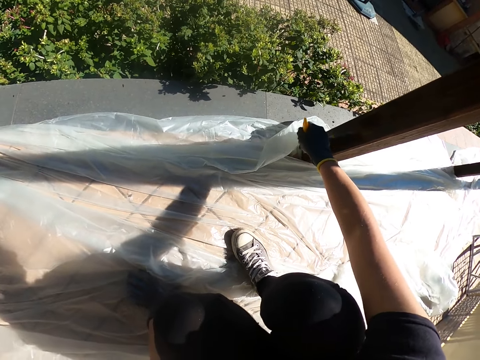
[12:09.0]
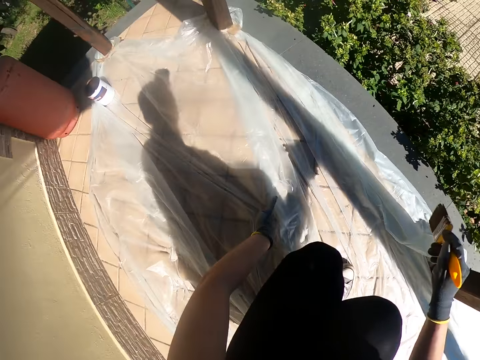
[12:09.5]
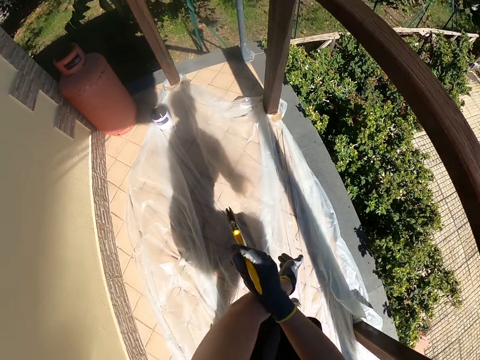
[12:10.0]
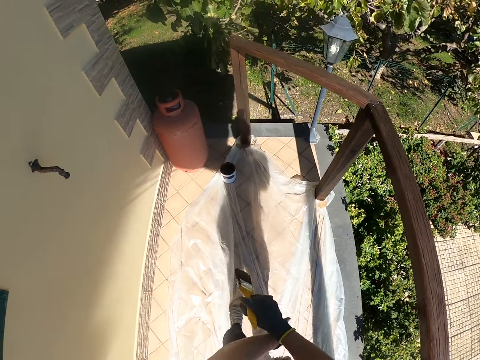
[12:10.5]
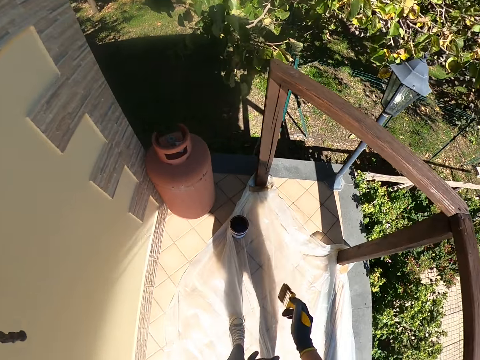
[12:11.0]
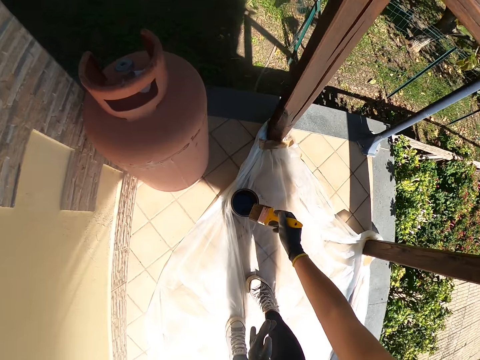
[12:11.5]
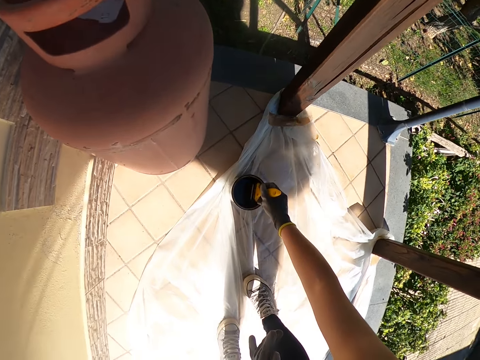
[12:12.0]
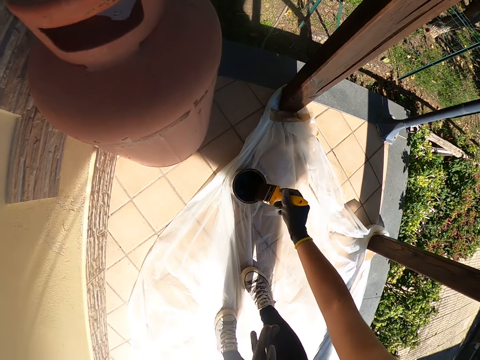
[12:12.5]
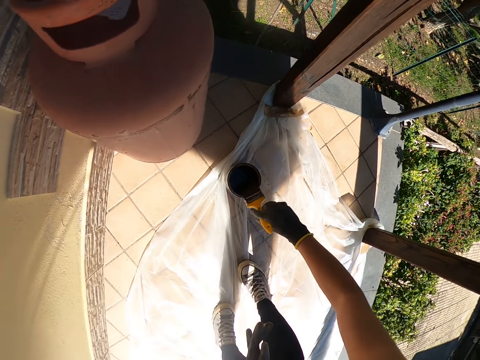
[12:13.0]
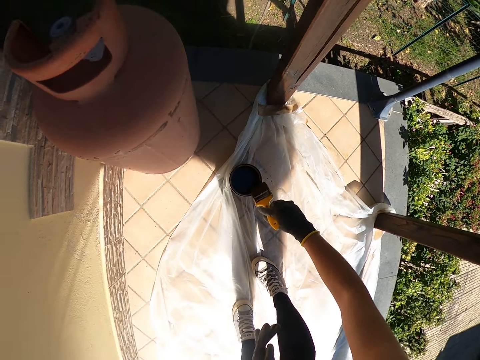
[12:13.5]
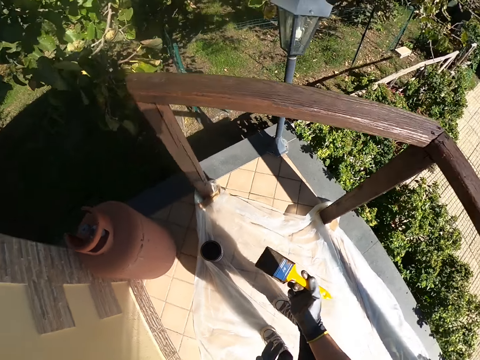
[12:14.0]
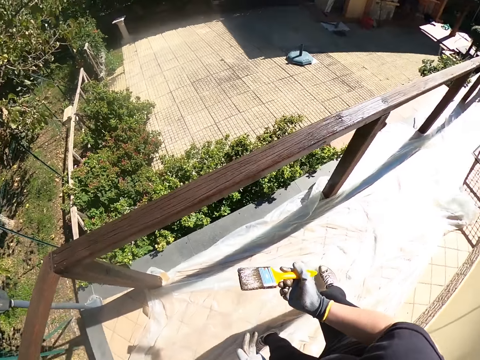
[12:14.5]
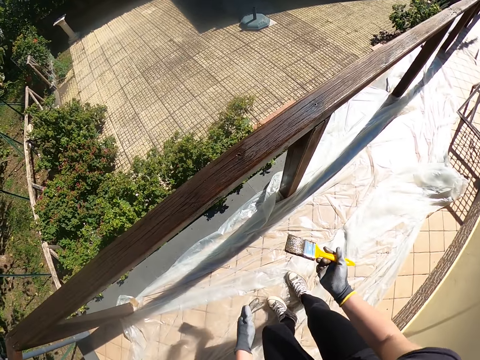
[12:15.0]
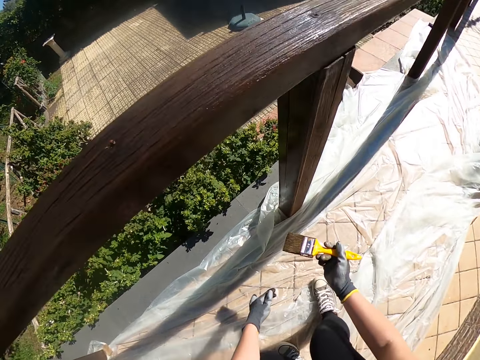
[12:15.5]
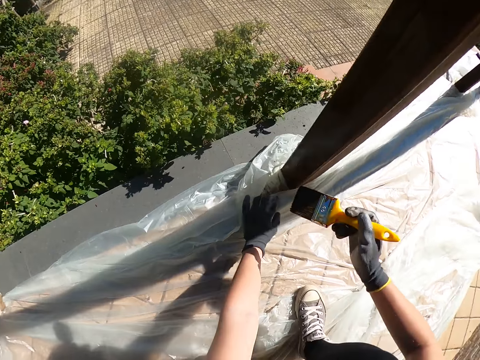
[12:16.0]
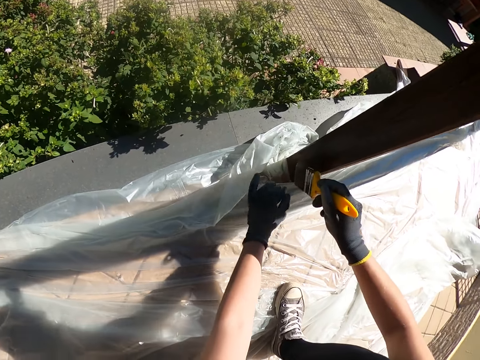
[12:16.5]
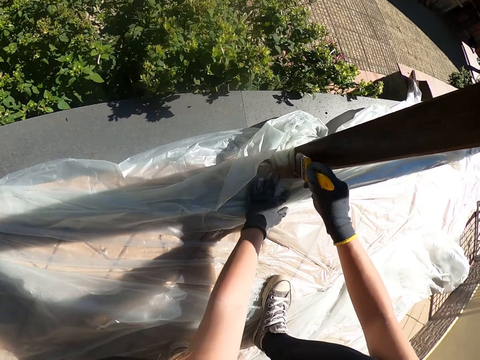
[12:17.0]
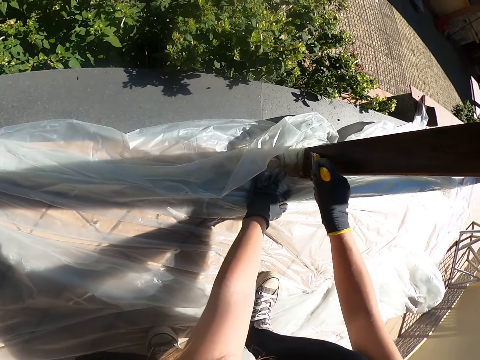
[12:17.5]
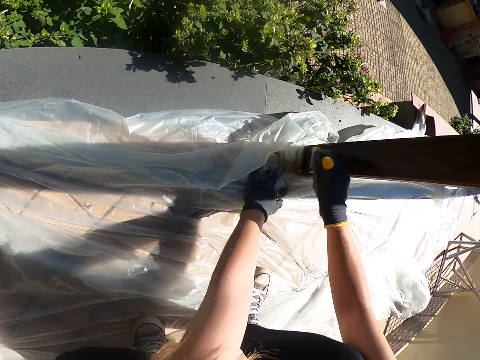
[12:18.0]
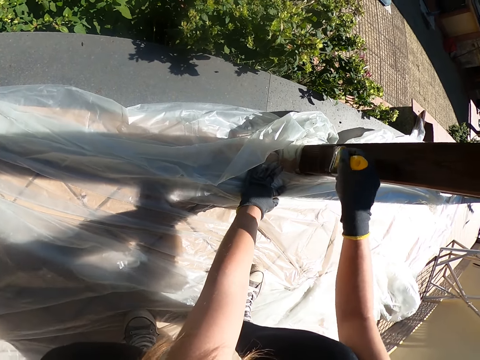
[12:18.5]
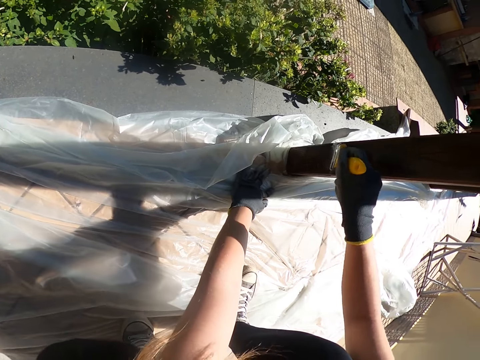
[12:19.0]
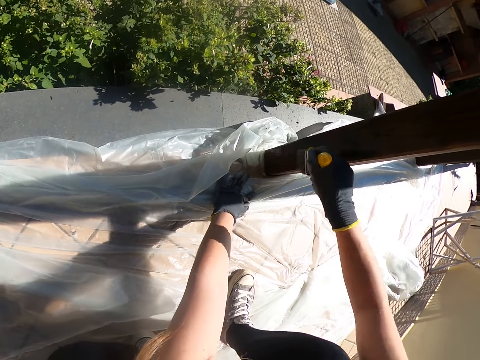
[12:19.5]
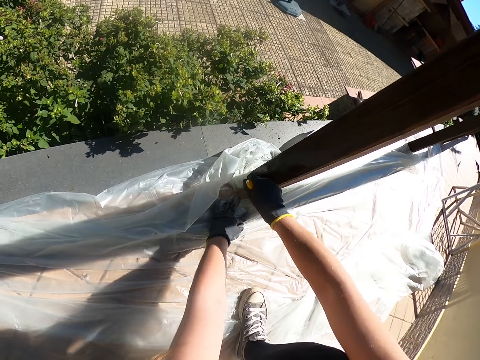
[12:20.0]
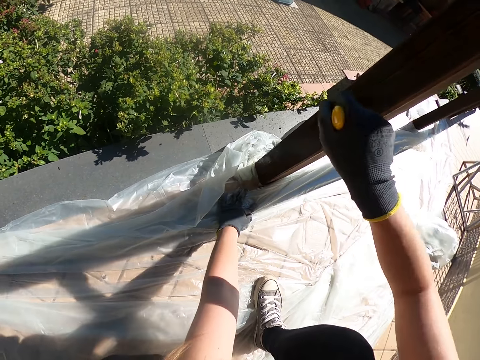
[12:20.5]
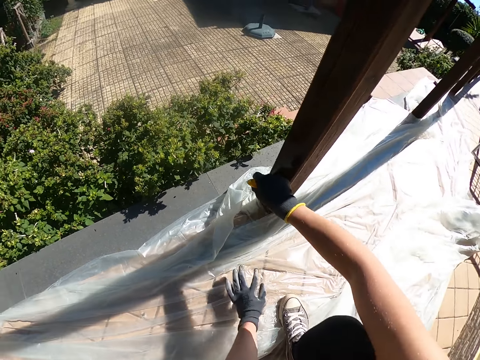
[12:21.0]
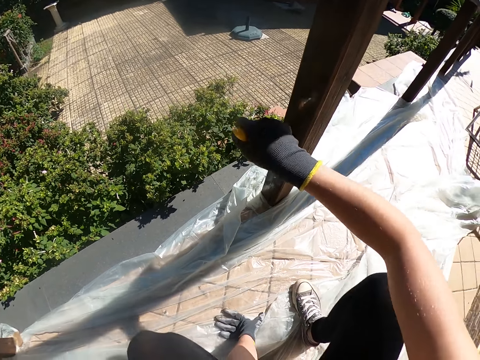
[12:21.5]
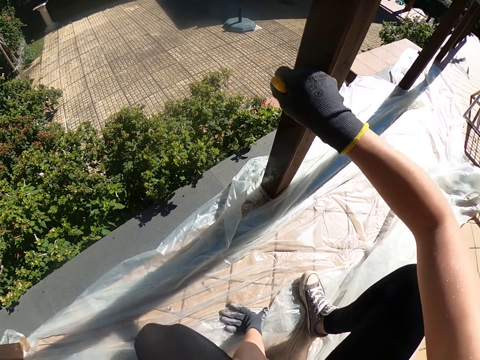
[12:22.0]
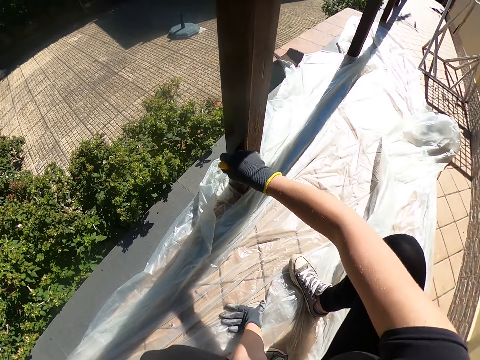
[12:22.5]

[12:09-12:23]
The camera wearer stands up. They walk around the balcony. They dip the brush into the paint can. They wipe the brush on the container. They walk around the balcony. They squat. They paint the baluster.

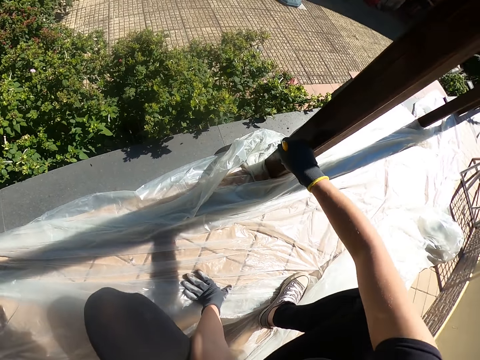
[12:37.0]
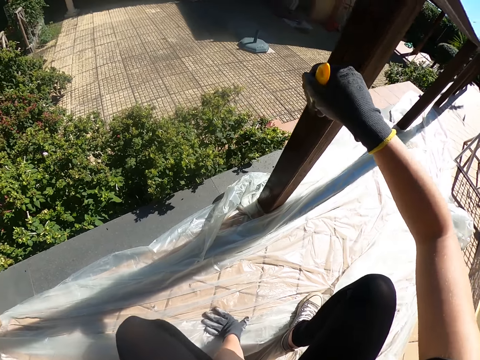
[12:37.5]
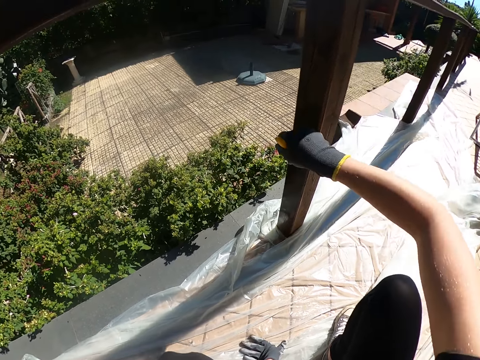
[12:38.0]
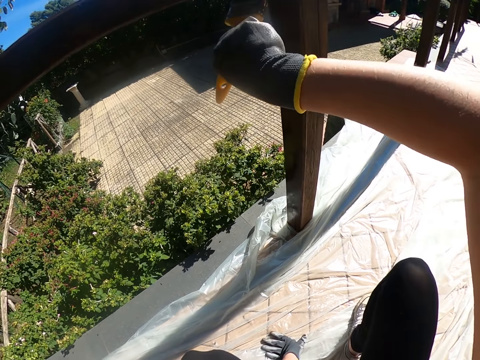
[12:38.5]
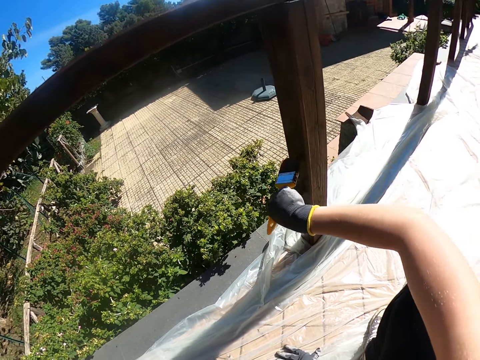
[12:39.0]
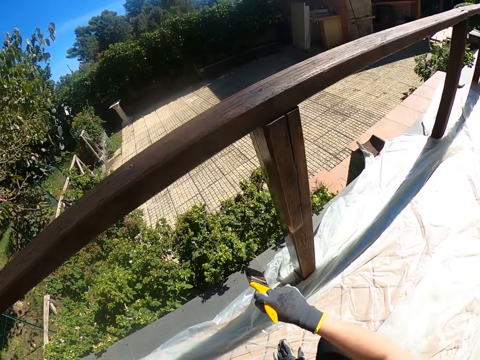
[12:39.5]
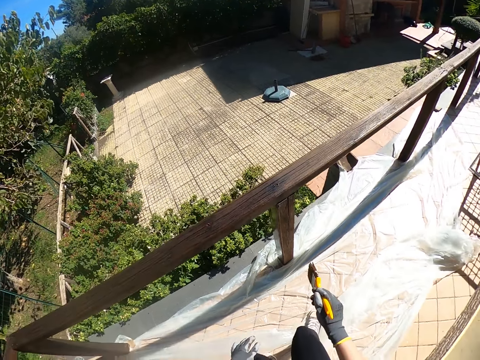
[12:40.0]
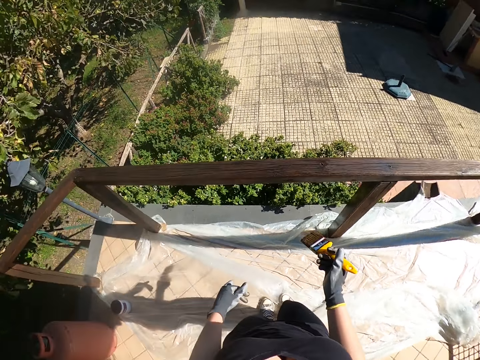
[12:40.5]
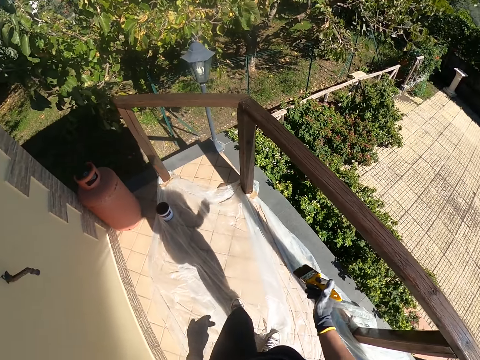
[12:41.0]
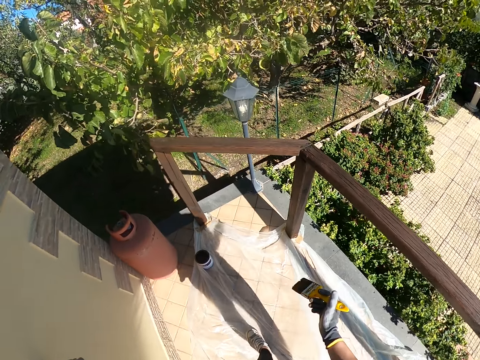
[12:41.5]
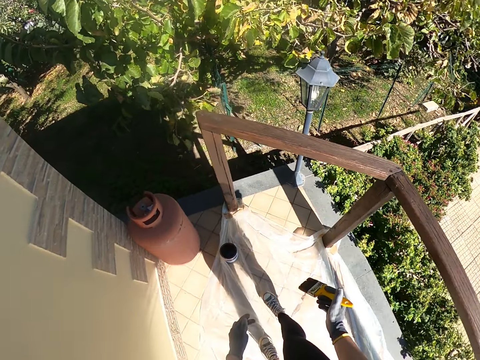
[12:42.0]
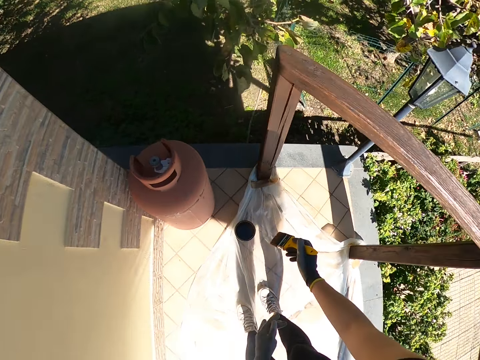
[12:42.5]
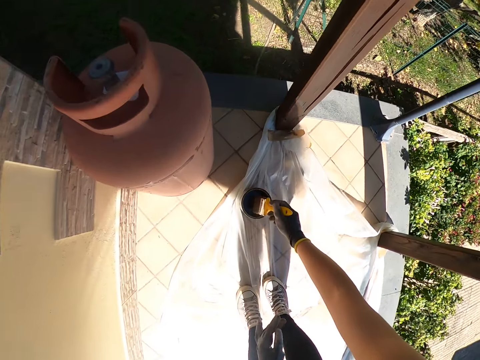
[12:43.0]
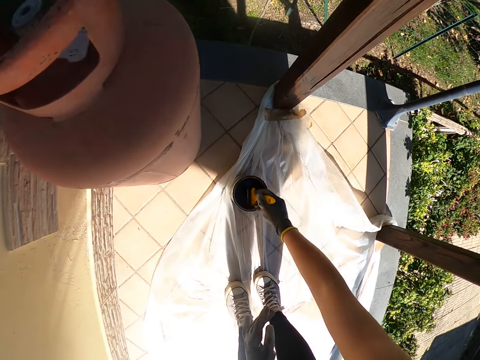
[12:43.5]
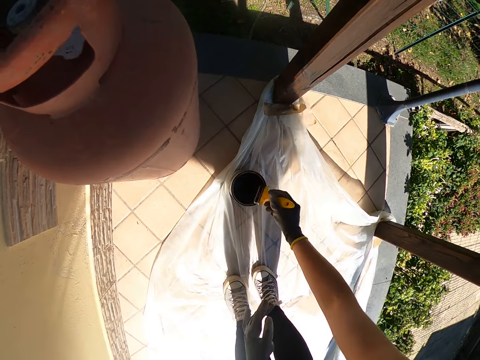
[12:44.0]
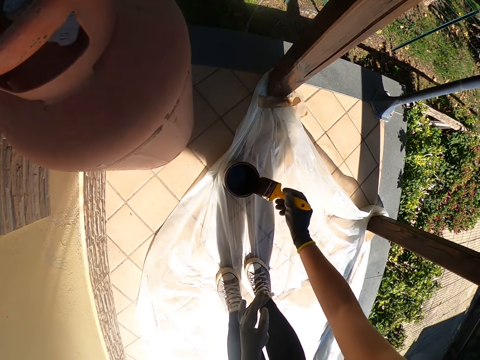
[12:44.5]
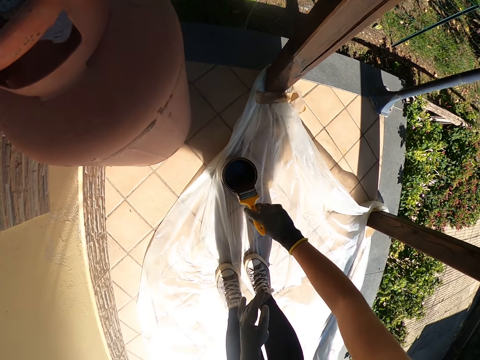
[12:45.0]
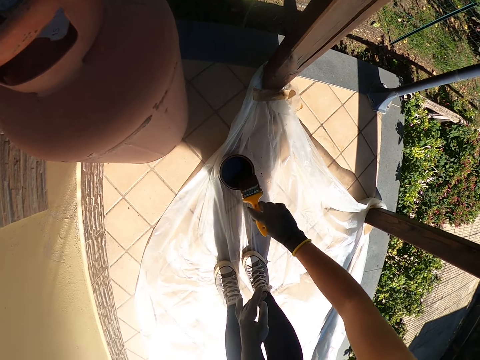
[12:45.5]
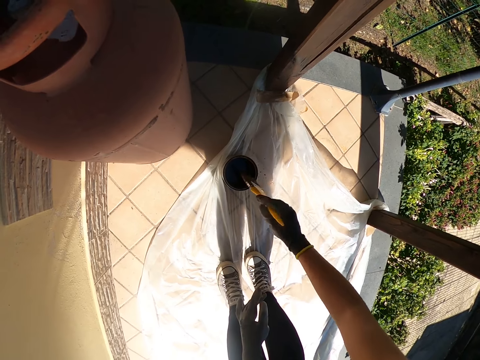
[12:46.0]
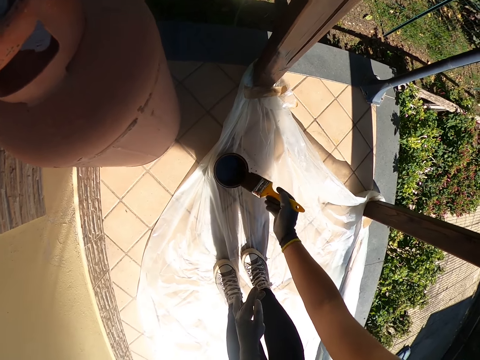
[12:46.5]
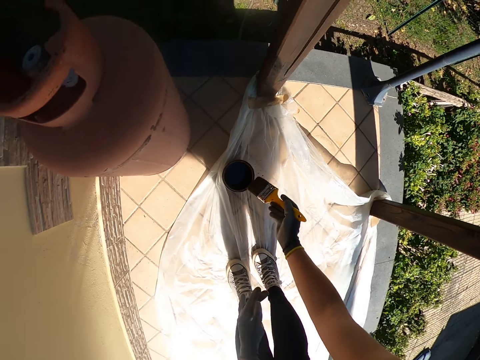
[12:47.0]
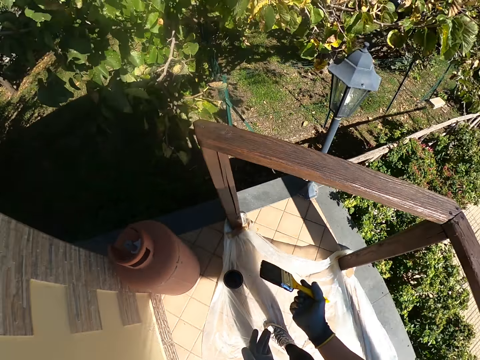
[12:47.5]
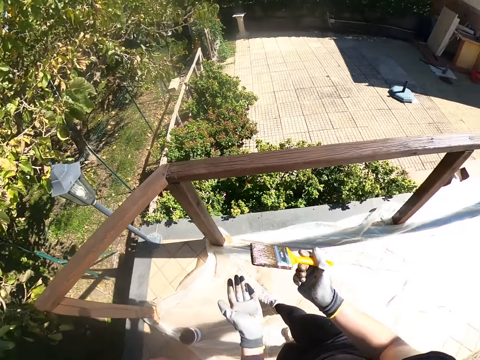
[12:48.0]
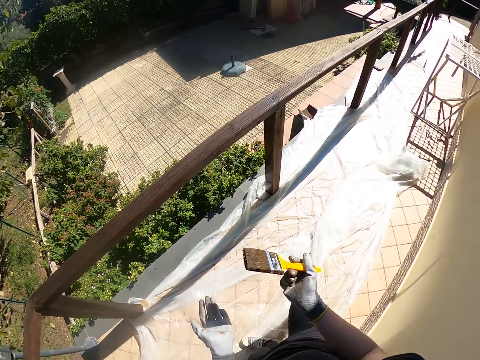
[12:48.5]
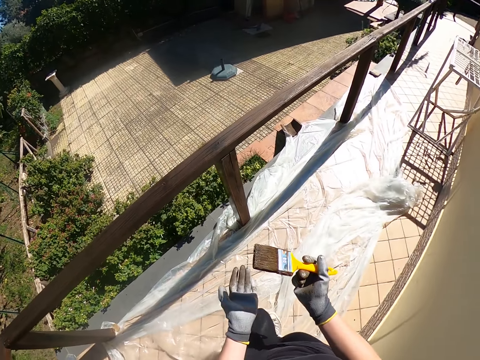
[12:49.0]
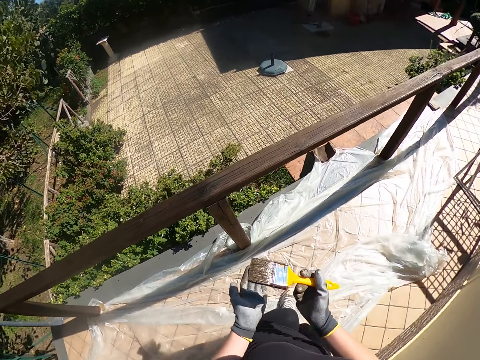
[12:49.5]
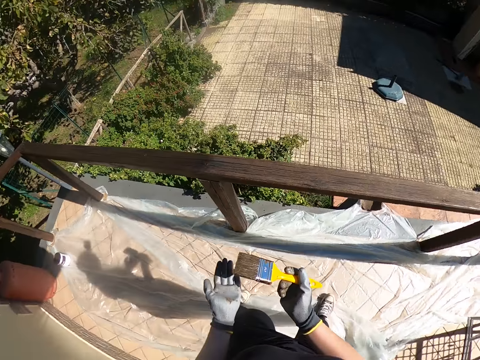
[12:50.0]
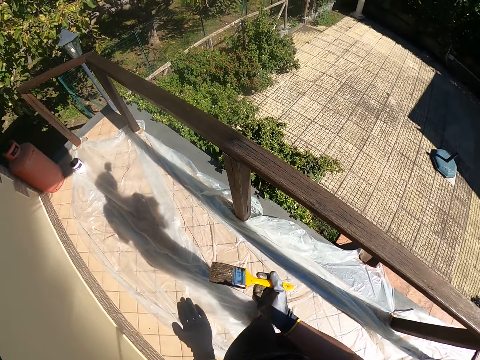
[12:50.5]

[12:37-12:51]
The camera wearer stands up. They walk around the balcony. They dip the brush into the paint can. They wipe the brush on the container. They walk around the balcony.
